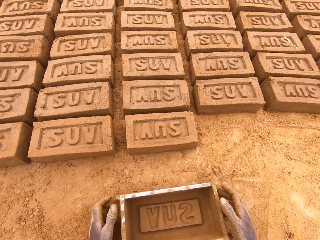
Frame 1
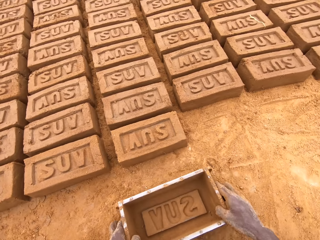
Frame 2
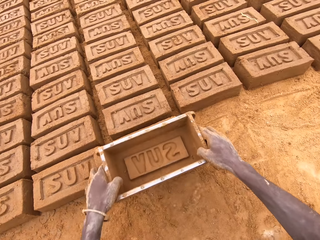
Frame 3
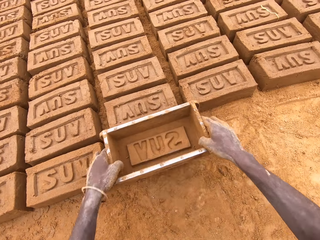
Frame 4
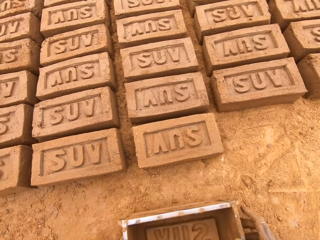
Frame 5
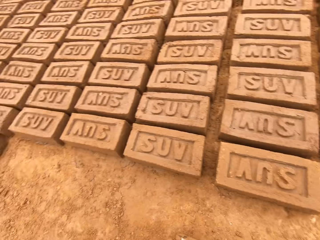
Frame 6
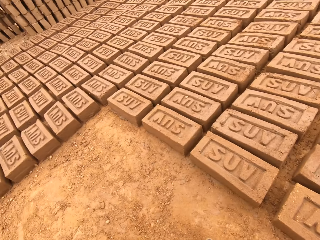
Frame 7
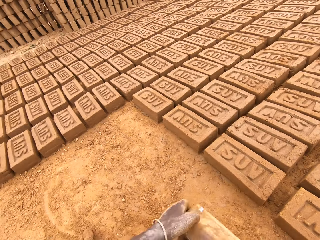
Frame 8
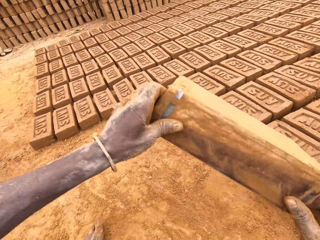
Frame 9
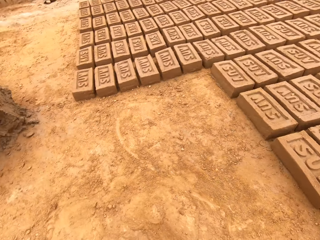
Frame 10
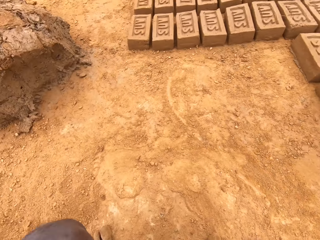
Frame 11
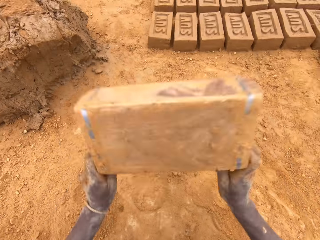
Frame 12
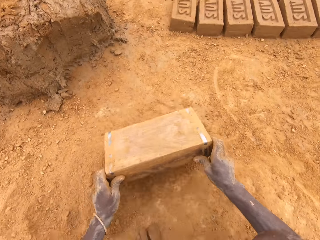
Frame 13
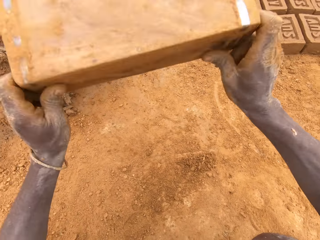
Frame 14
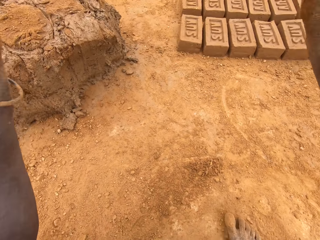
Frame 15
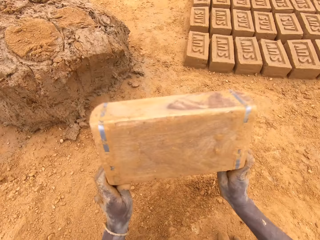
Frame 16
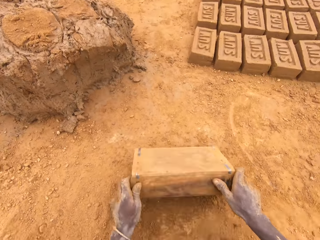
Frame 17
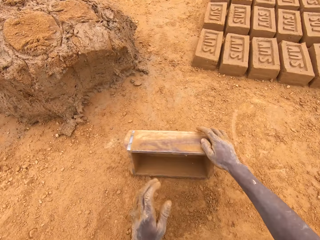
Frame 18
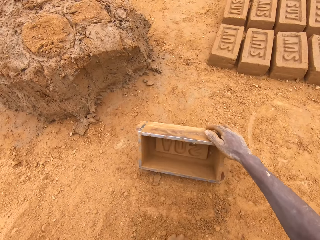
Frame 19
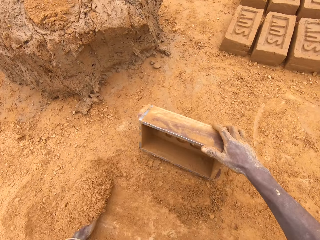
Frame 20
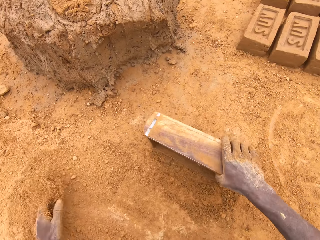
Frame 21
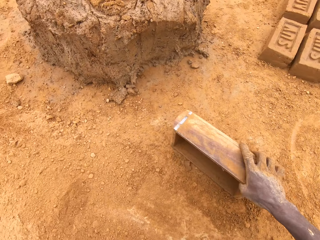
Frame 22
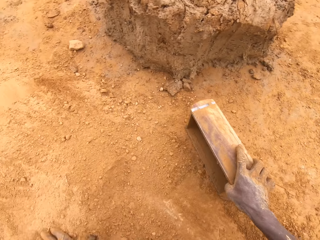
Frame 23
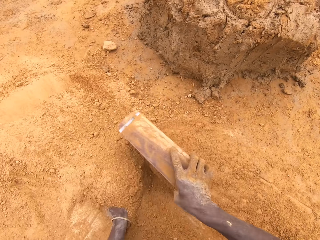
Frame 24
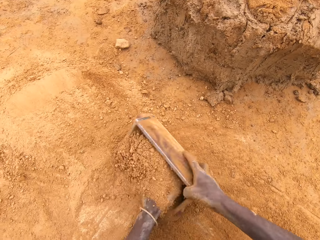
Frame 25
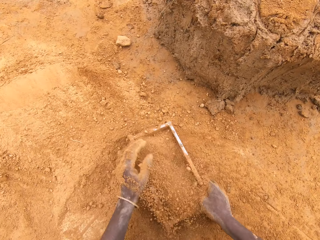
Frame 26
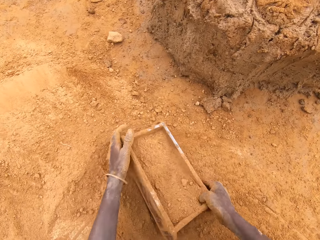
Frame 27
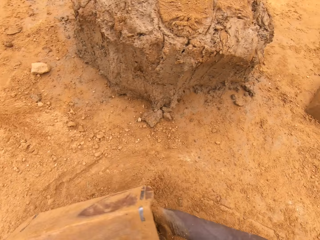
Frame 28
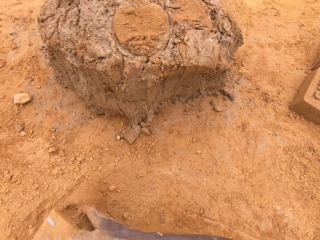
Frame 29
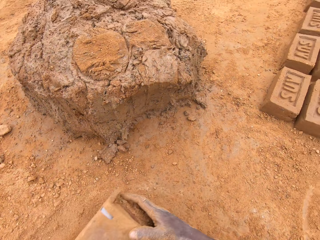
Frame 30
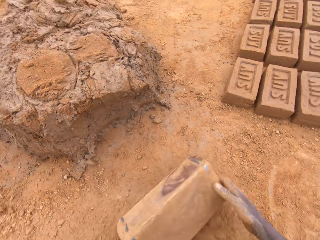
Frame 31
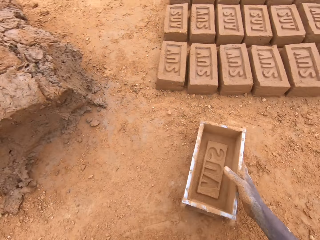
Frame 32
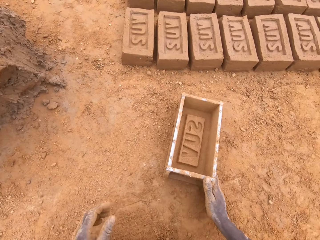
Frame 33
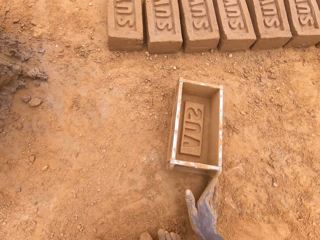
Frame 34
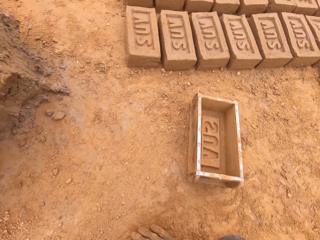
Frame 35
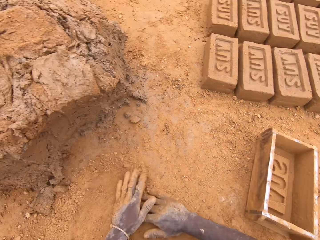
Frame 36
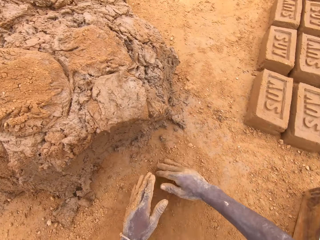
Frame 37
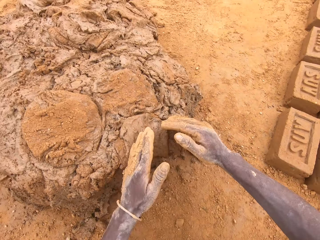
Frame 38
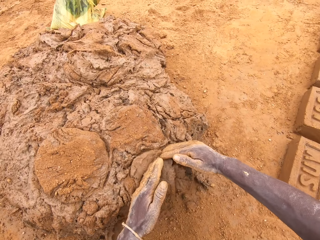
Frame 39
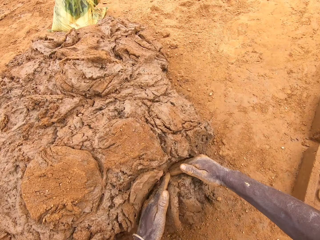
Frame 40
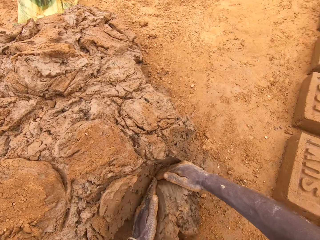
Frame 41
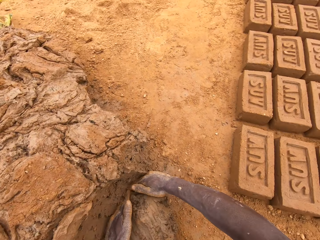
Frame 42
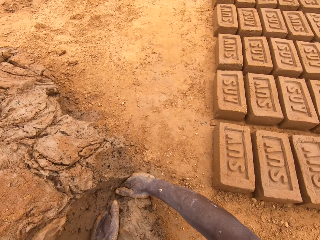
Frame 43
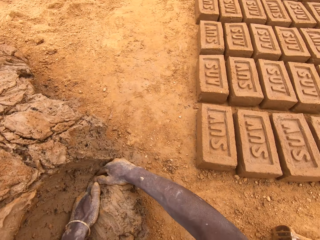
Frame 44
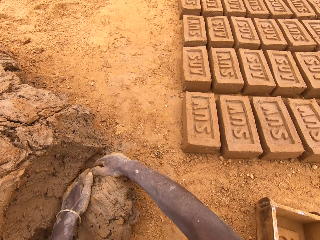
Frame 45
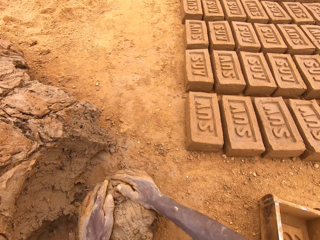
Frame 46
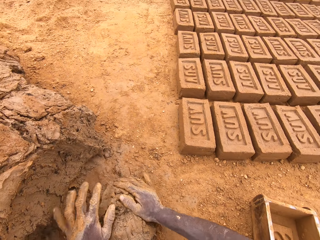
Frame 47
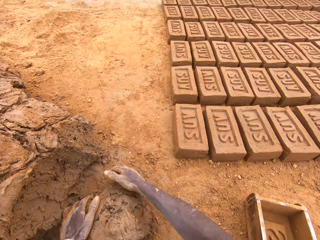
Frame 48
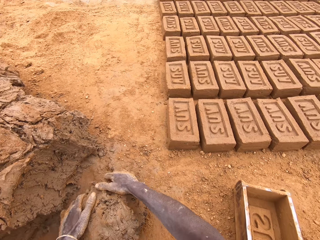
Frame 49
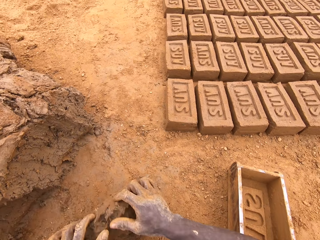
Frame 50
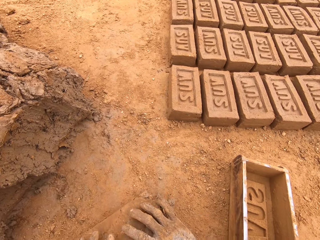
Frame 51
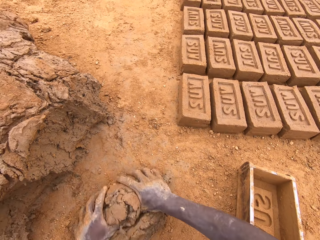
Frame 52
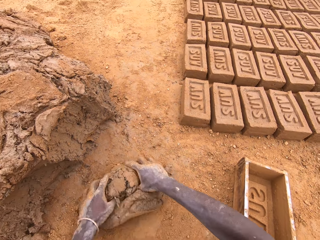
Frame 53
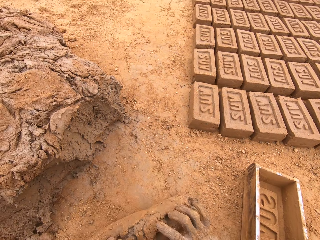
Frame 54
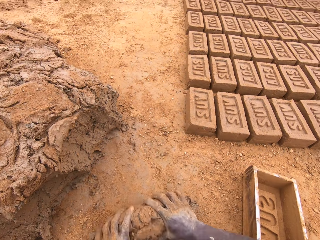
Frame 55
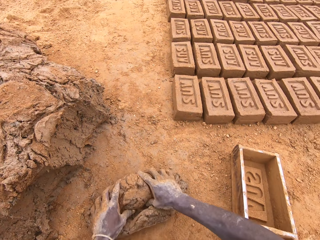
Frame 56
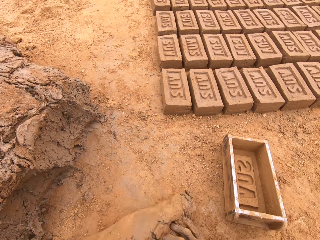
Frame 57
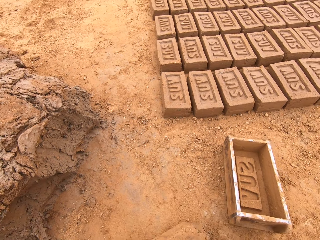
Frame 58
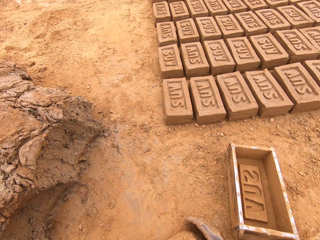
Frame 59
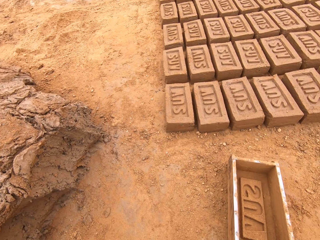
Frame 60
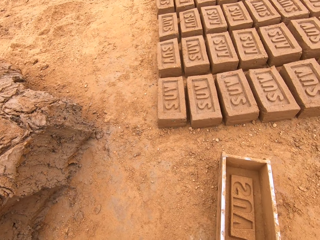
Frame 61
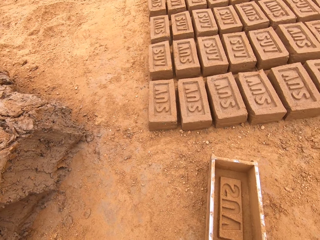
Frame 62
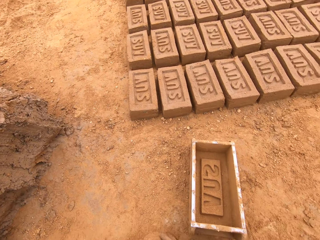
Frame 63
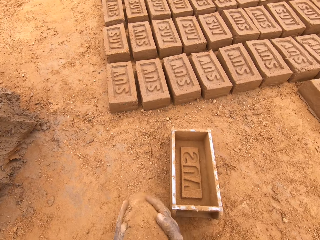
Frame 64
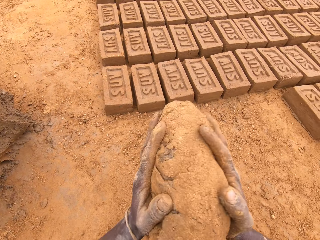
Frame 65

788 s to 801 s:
The camera wearer places the brick mould on the ground. He hits the brick mould on the ground. He puts soil in the brick mould. He pours soil from the brick mould. He places the brick mould on the ground. He rubs his hands on the ground. He scoops the clay or mud with his hands. He rolls the mud on the soil. He moulds the clay.

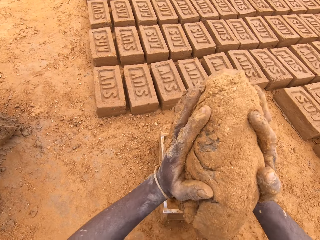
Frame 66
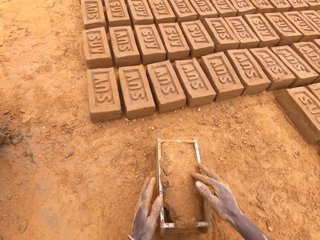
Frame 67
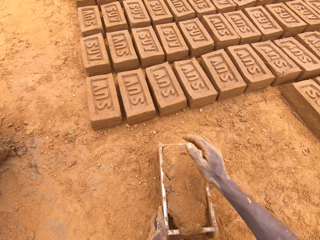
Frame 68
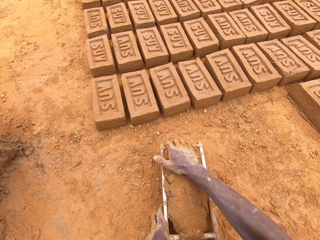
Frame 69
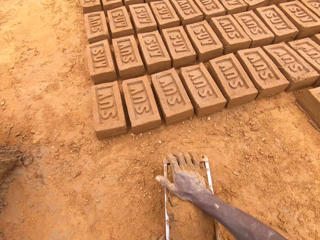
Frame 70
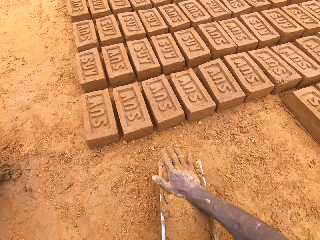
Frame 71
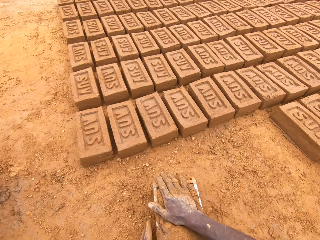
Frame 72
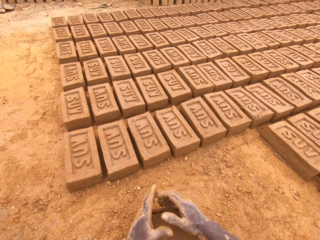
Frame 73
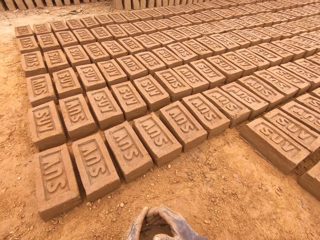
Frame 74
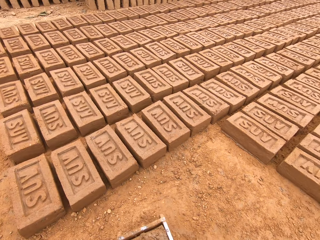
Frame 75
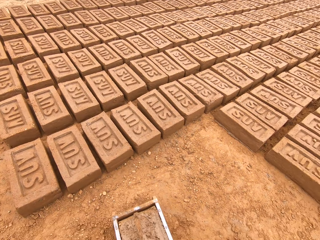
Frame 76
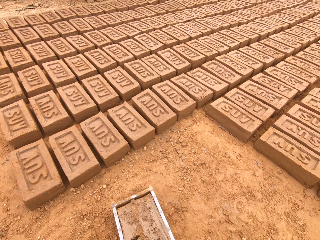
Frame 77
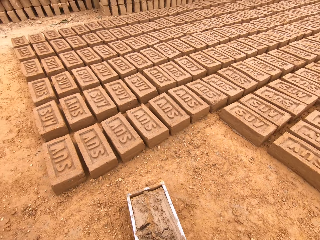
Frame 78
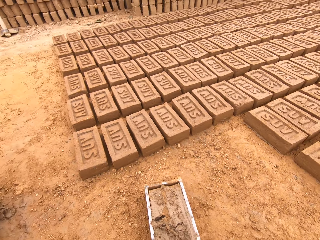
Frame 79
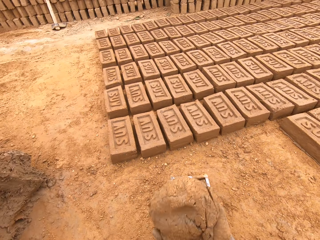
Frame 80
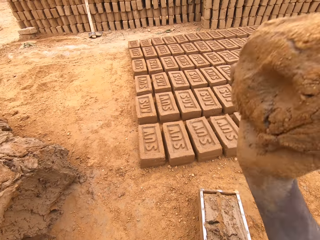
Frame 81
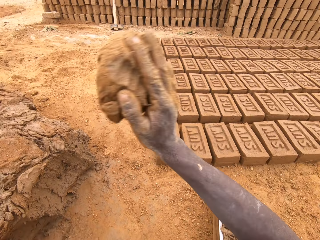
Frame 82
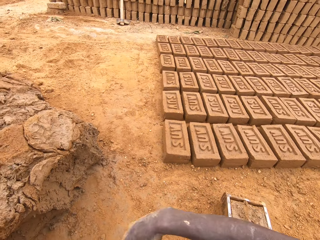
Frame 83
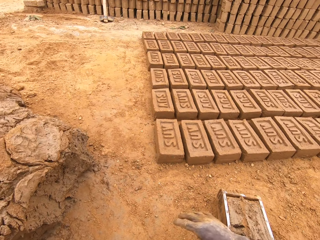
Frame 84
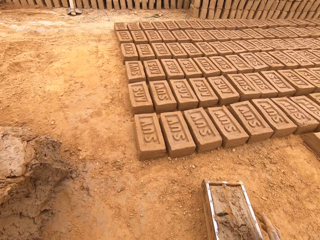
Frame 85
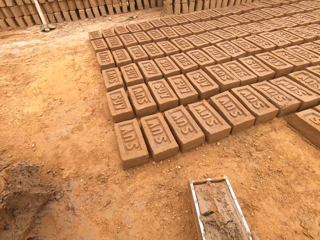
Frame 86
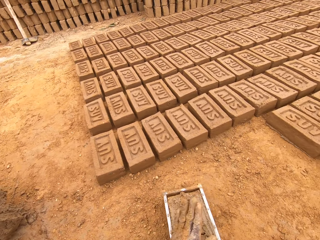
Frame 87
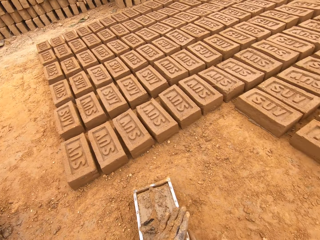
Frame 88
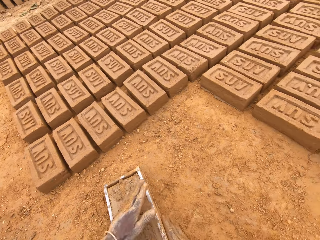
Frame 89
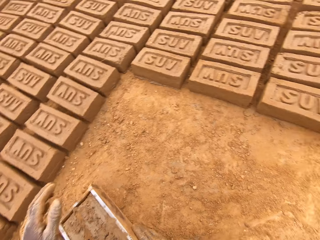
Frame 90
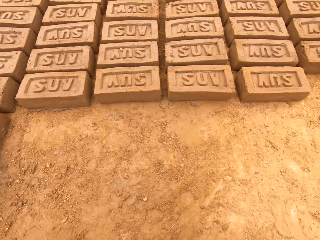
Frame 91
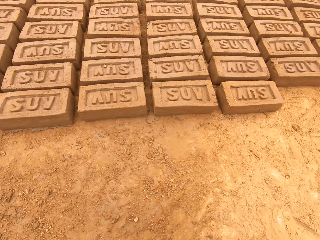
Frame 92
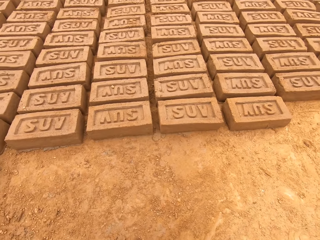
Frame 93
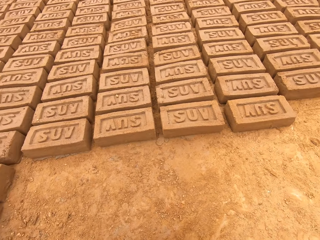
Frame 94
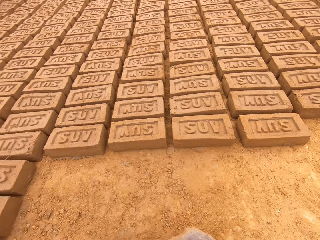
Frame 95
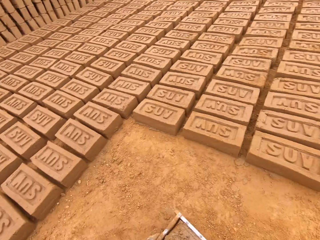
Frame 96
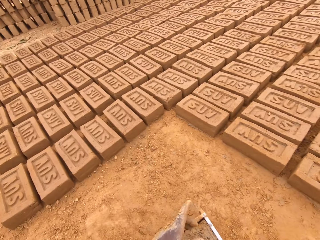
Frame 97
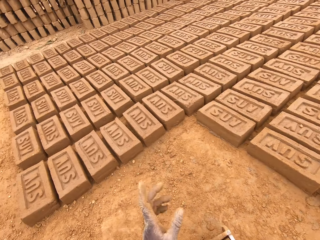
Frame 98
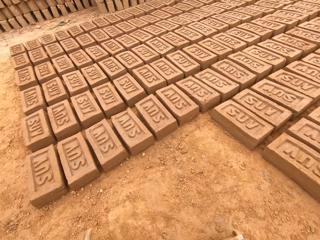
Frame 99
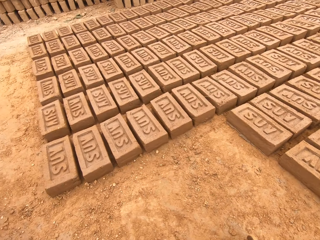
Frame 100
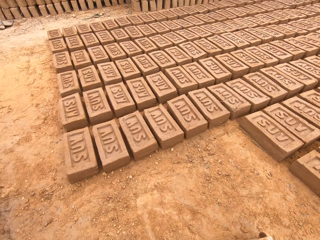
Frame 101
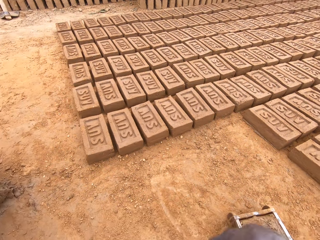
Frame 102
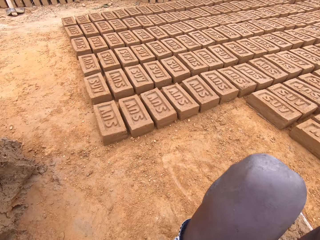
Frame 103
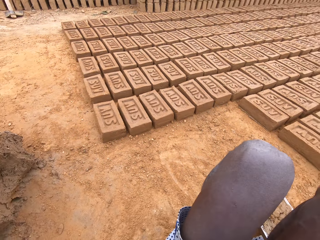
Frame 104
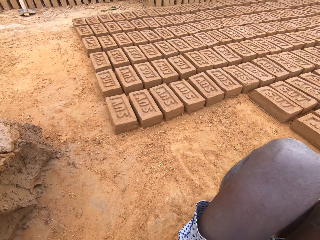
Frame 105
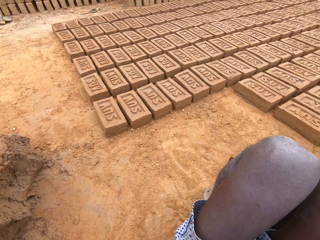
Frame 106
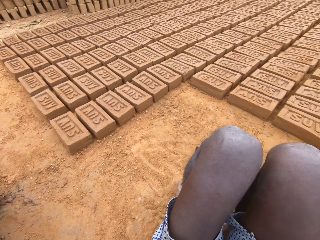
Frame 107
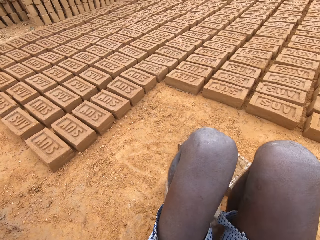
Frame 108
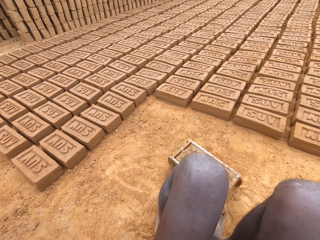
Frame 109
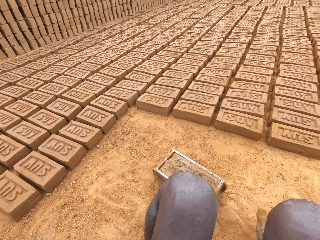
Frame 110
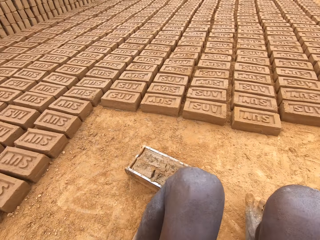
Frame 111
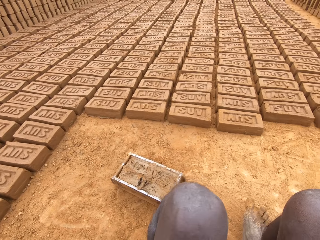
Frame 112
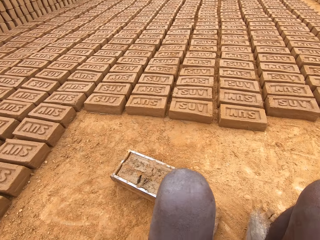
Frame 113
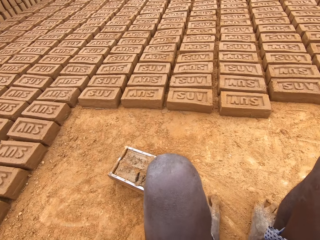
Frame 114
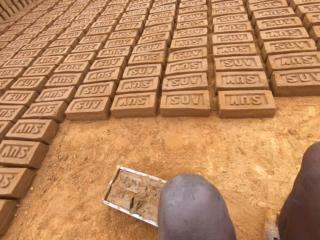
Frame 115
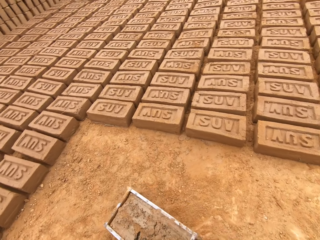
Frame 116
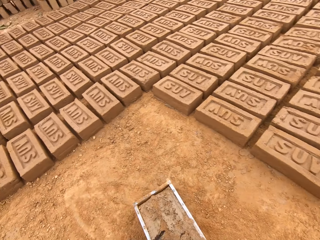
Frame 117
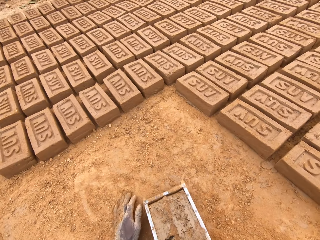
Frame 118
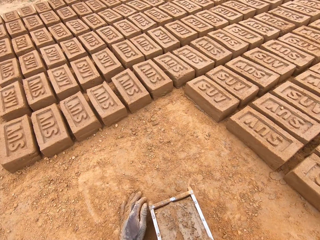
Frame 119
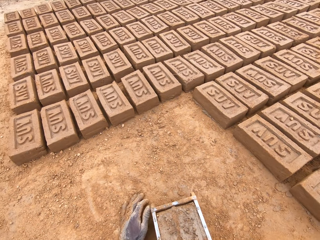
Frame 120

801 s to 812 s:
The camera wearer places the clay in the box. He throws the mud on the brick mould. He presses the clay. He scoops the excess mud. He levels the clay. He throws the mud on the other mud. He heaps the clay. He picks up the brick mould. He looks around. He moves his legs.
